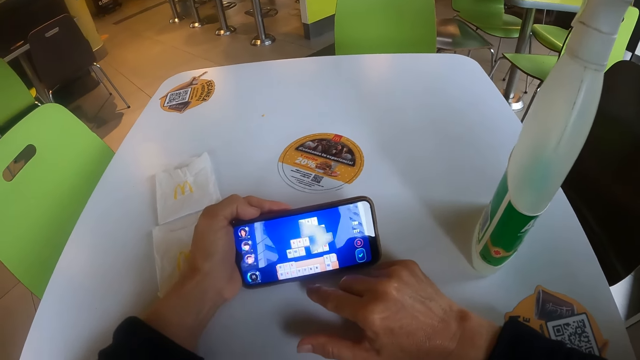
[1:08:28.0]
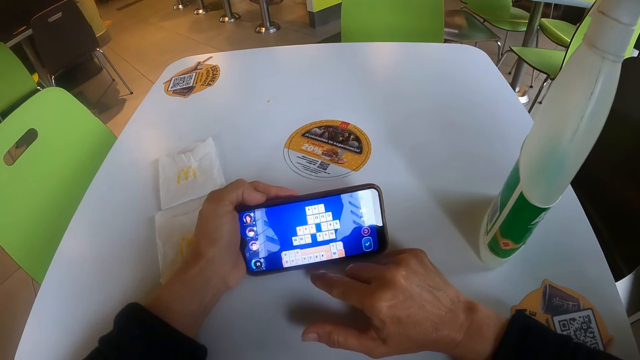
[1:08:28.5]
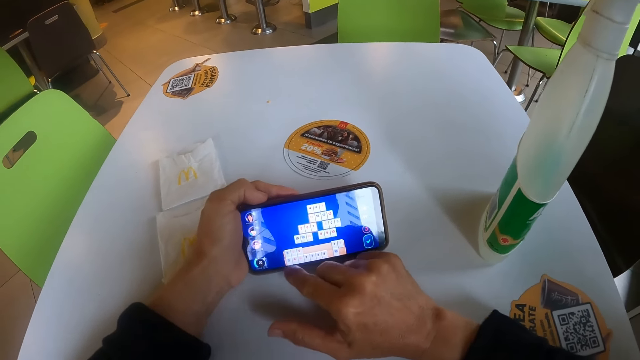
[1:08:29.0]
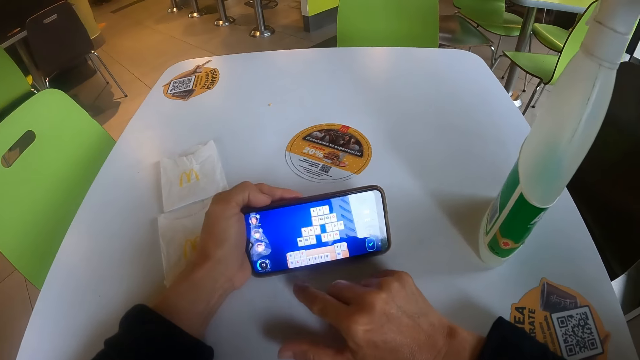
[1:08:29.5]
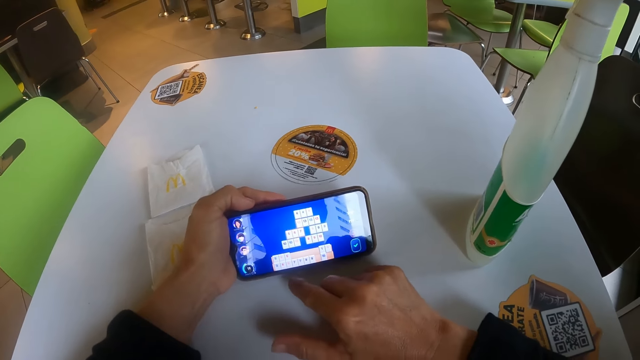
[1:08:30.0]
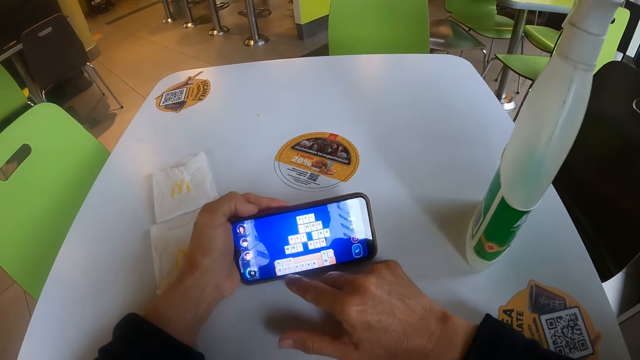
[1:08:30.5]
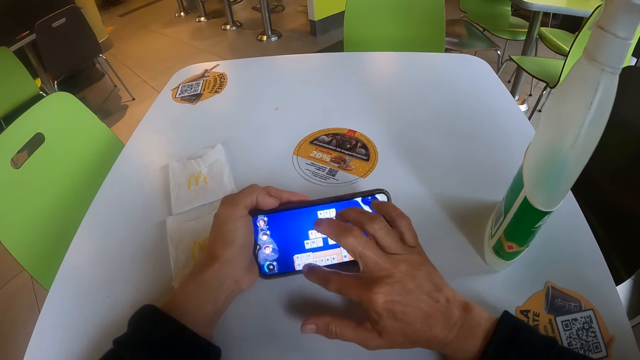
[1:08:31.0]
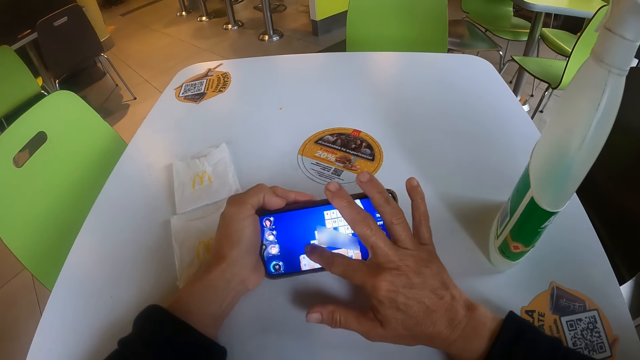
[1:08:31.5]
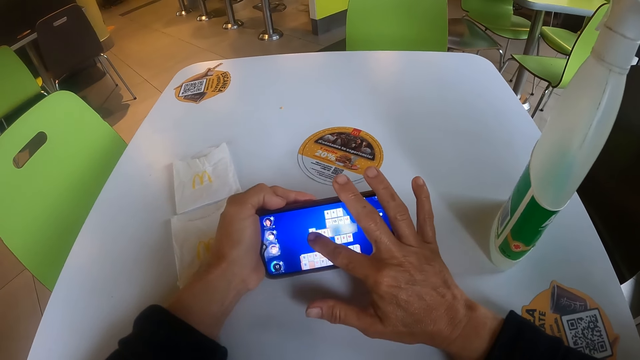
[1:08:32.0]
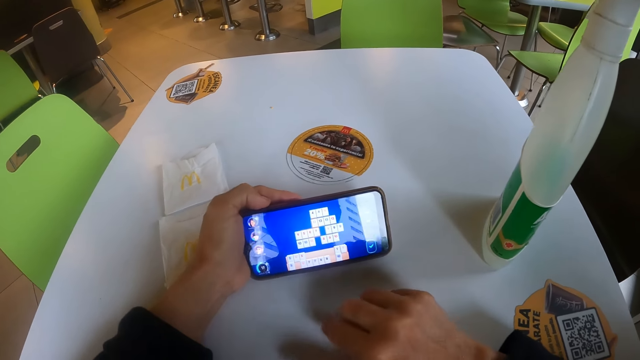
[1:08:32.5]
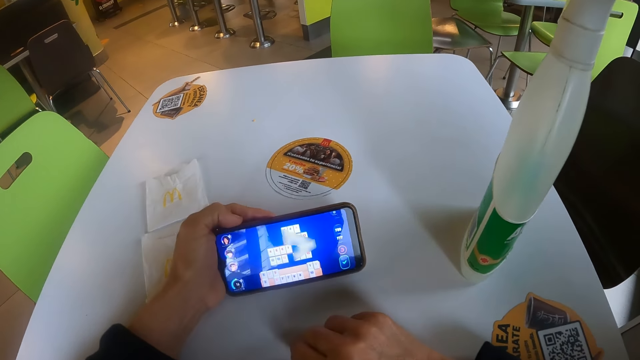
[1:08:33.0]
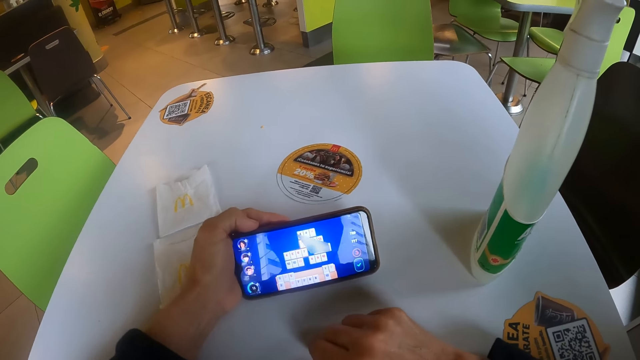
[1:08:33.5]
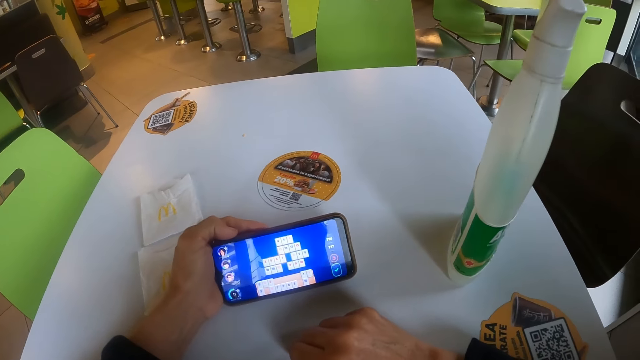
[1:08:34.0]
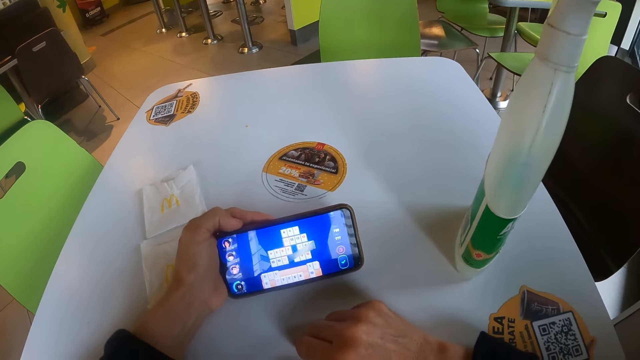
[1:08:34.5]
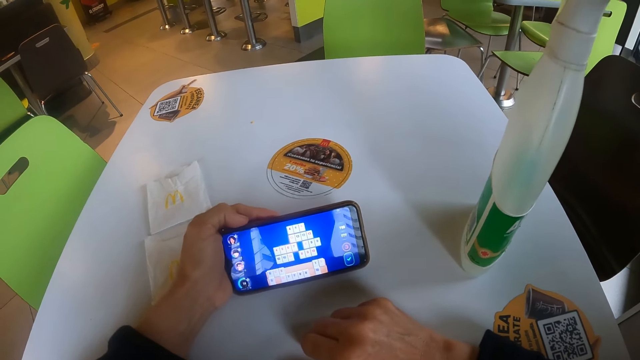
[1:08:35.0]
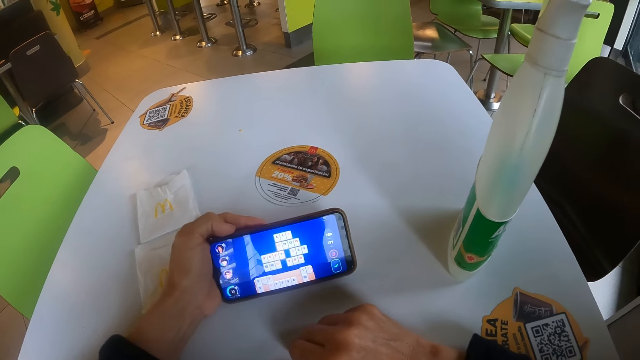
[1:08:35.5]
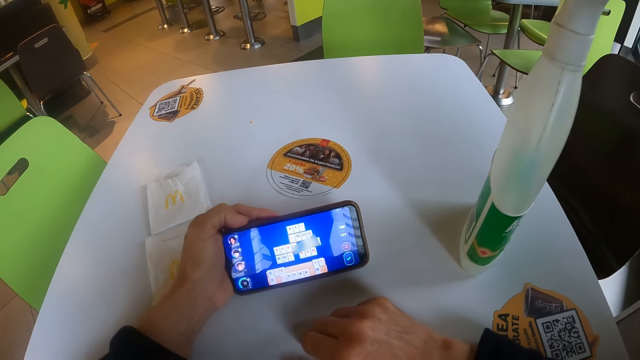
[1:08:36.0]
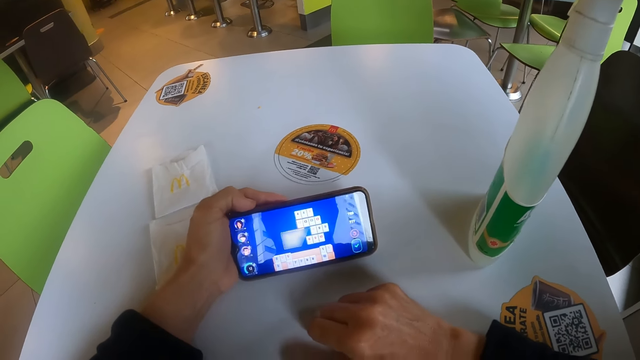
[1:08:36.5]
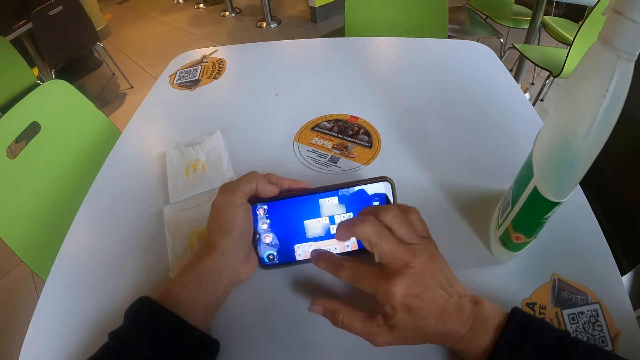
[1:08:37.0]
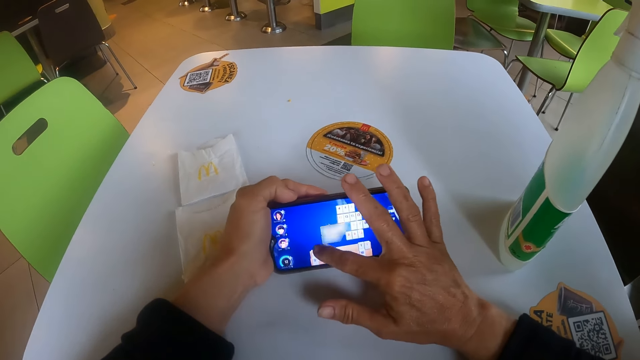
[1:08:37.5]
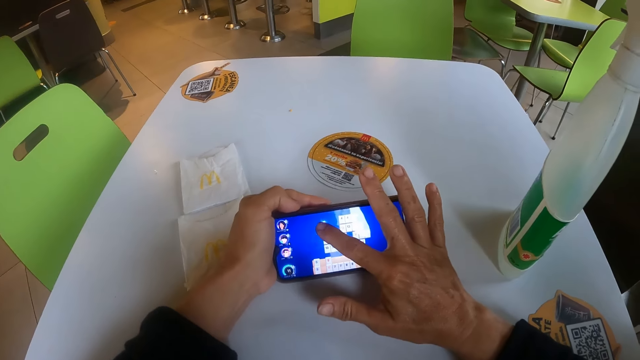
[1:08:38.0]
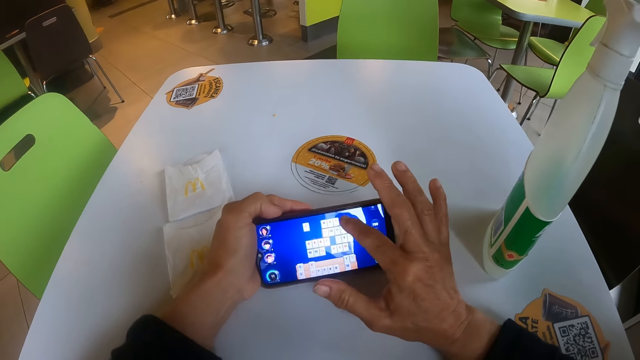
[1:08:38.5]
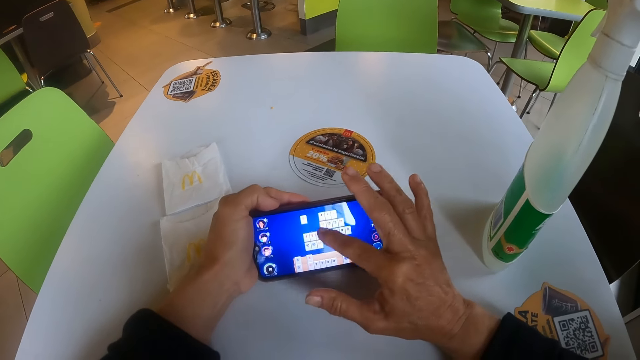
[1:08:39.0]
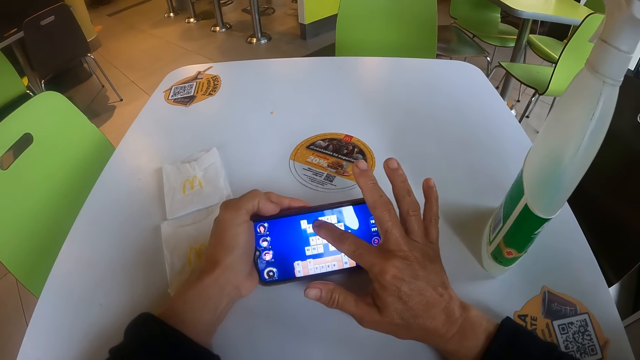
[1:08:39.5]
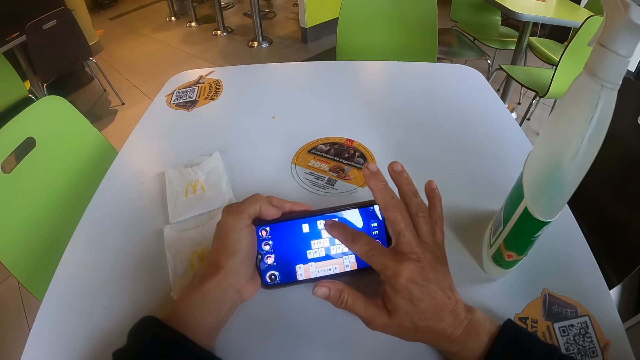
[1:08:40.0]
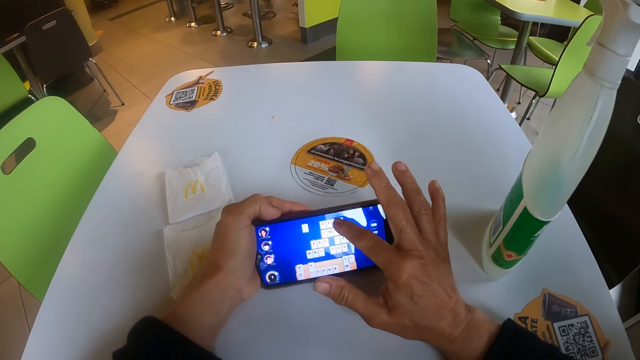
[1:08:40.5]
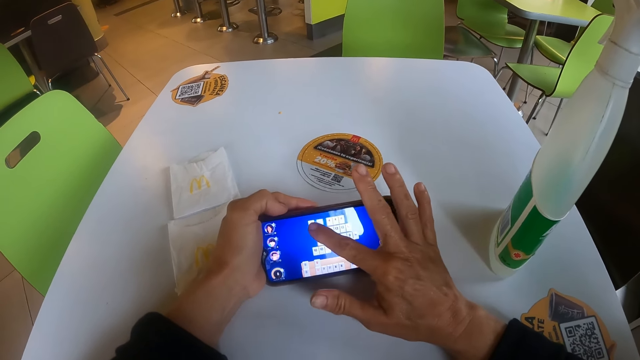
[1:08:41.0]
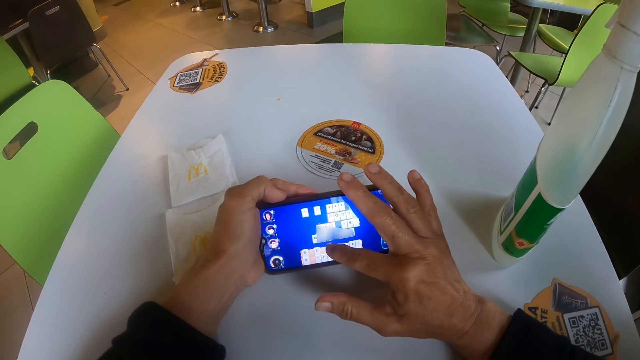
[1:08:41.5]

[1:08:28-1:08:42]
The camera wearer moves their hand from the phone. They operate the phone. They move their hand from the phone. They look at the phone. They operate the phone.

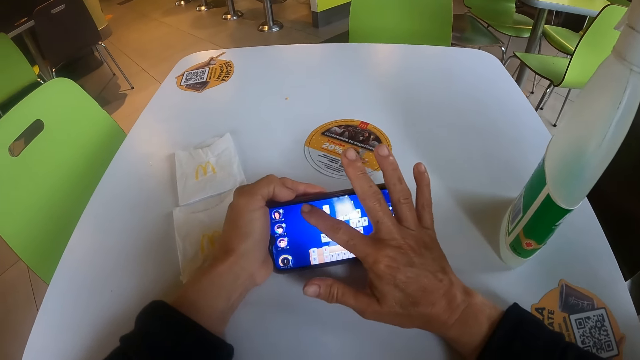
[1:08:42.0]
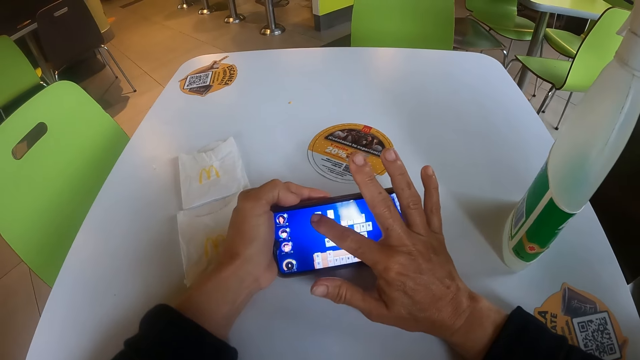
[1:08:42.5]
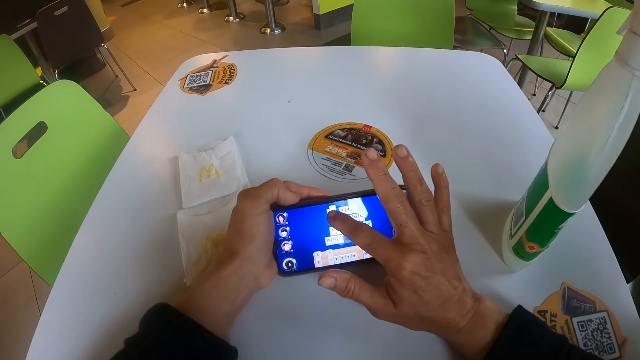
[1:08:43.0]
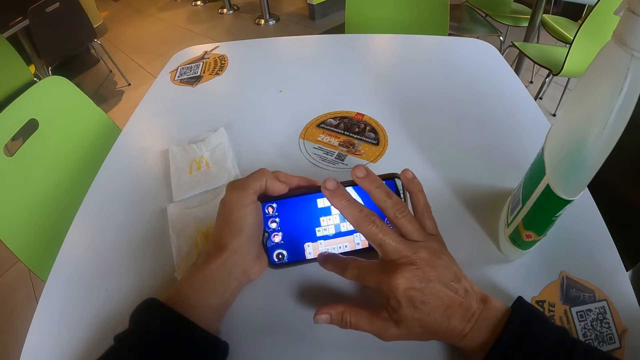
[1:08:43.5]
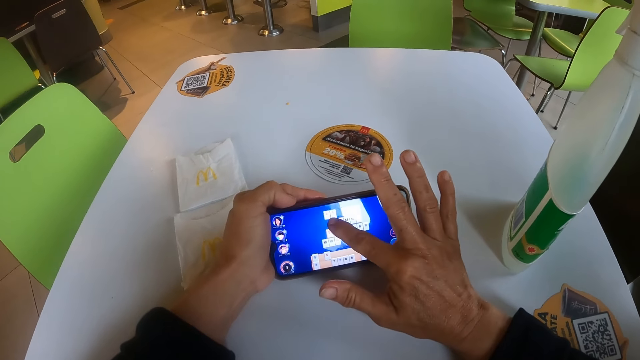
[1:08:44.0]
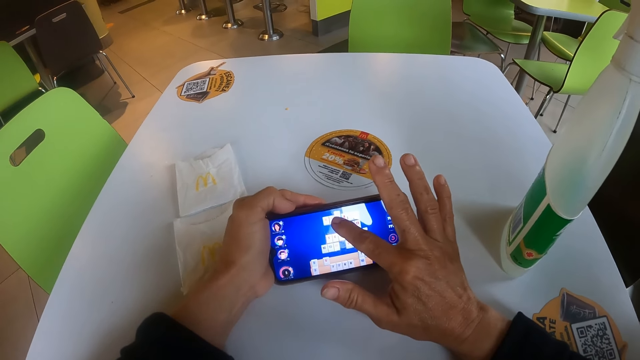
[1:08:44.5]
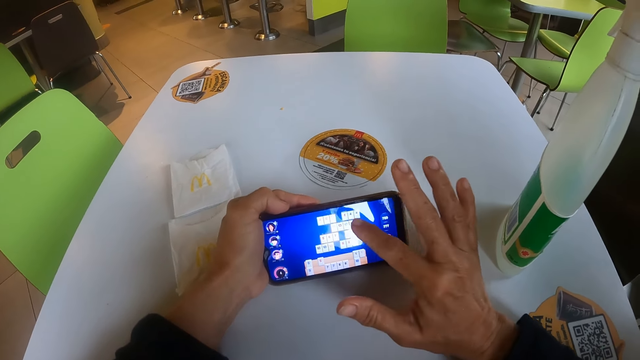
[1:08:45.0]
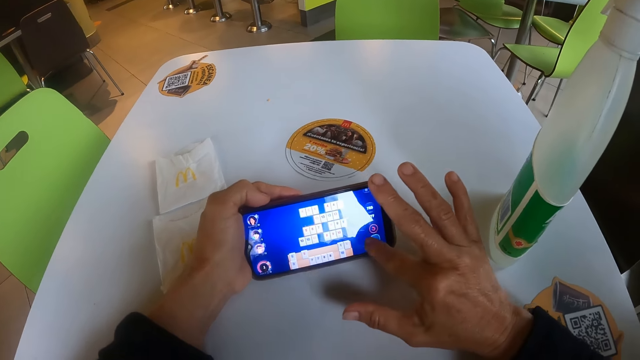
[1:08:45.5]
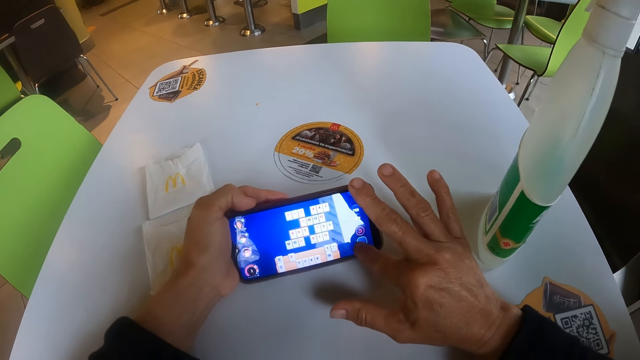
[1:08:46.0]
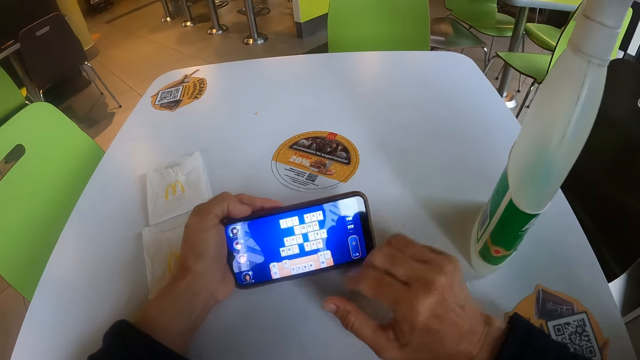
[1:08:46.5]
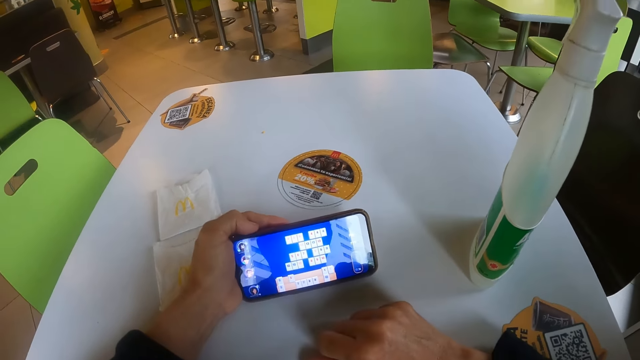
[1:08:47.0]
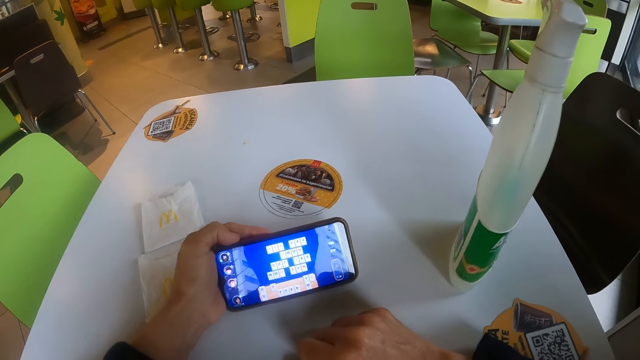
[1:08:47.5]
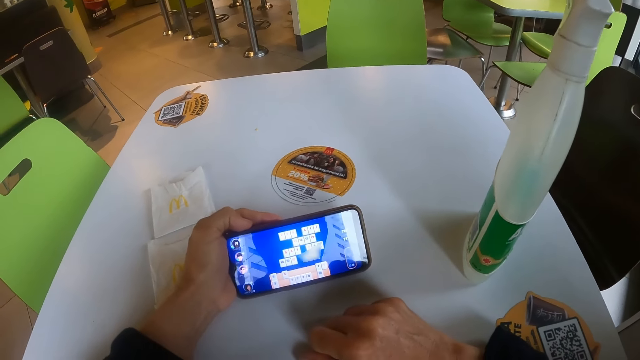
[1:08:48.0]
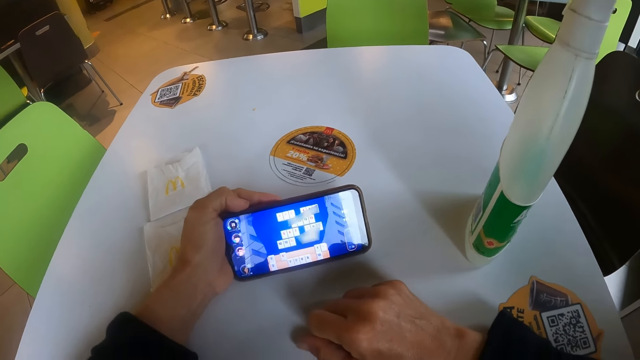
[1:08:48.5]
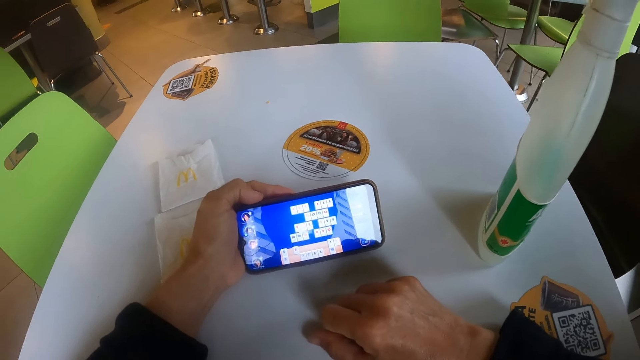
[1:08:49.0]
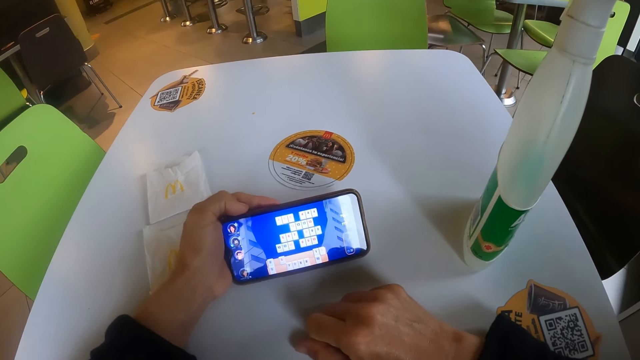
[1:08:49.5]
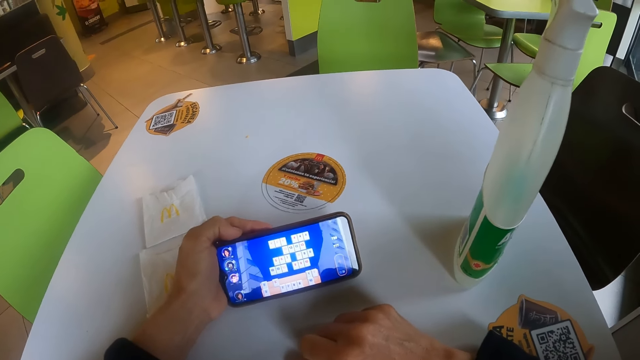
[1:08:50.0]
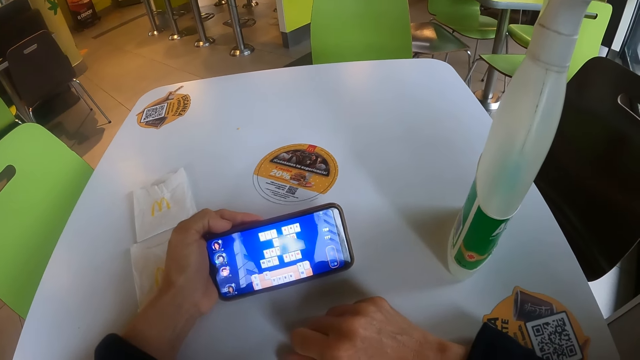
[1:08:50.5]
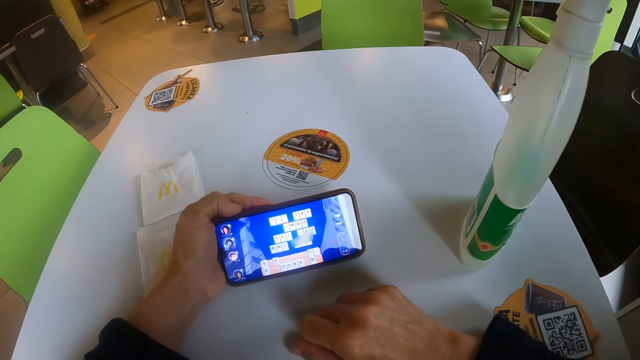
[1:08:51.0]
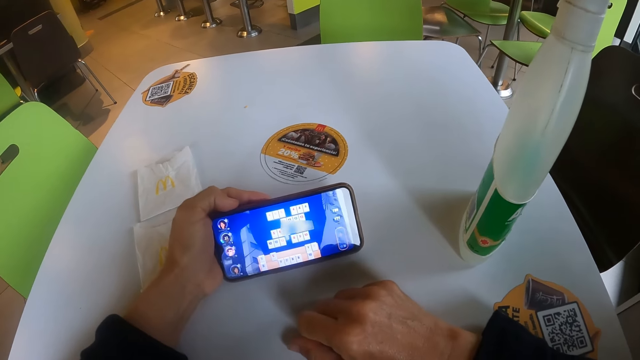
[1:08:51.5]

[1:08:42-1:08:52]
The camera wearer moves their hand from the phone. They look at the phone.
